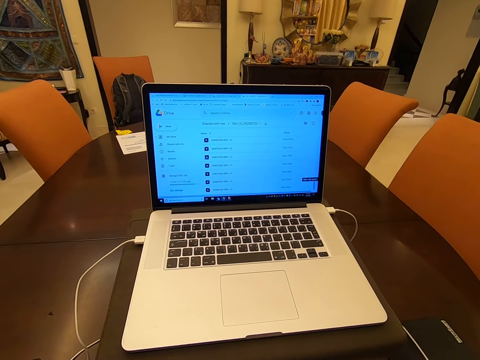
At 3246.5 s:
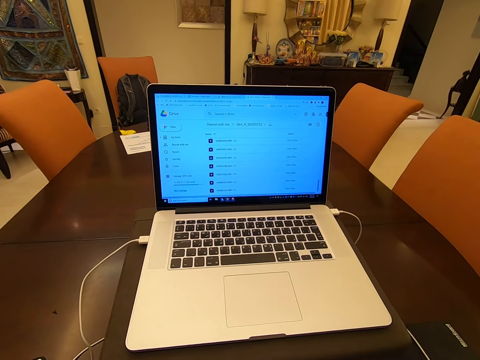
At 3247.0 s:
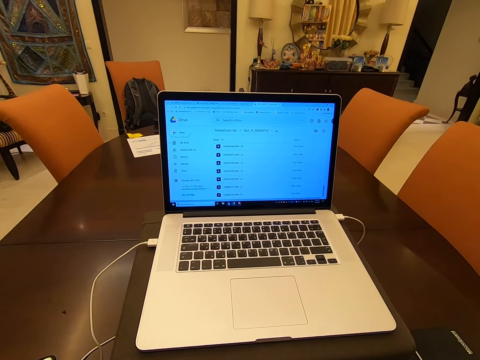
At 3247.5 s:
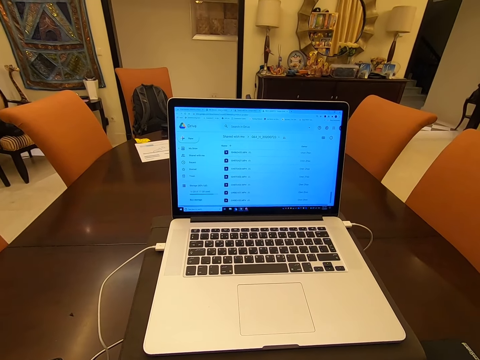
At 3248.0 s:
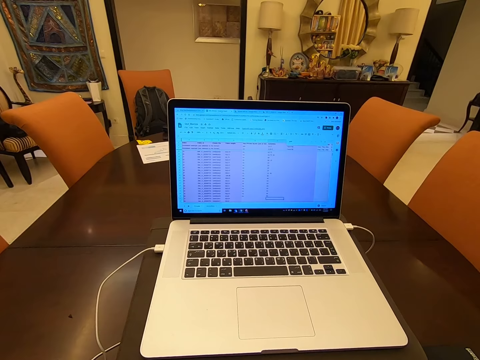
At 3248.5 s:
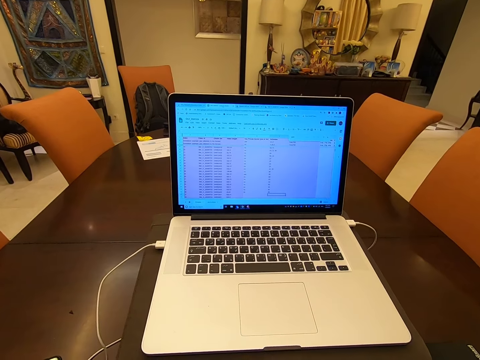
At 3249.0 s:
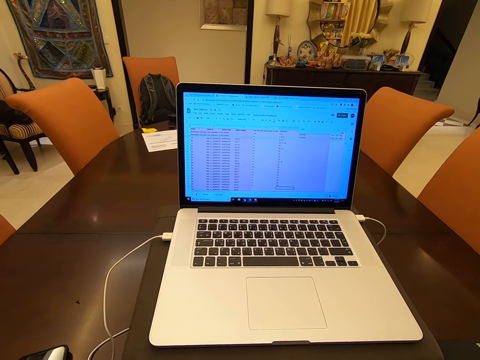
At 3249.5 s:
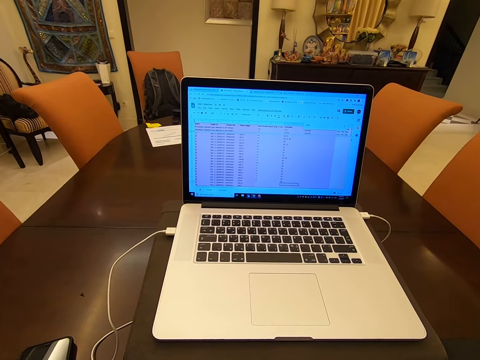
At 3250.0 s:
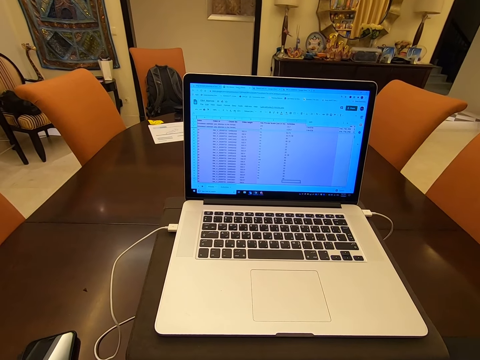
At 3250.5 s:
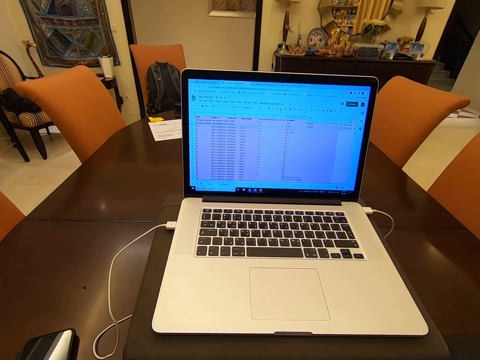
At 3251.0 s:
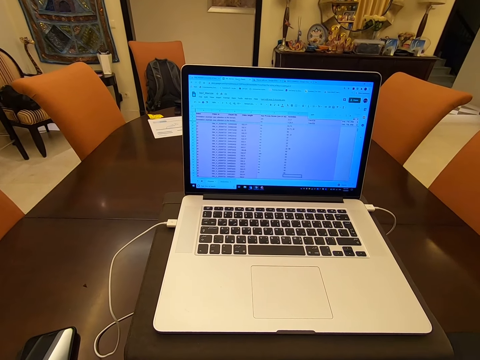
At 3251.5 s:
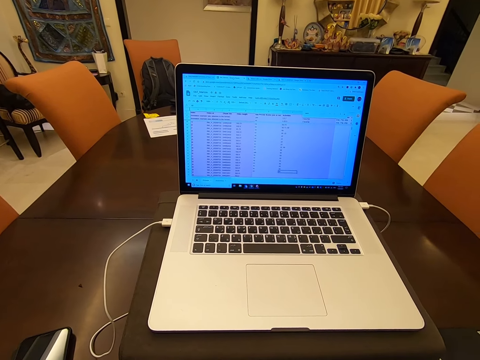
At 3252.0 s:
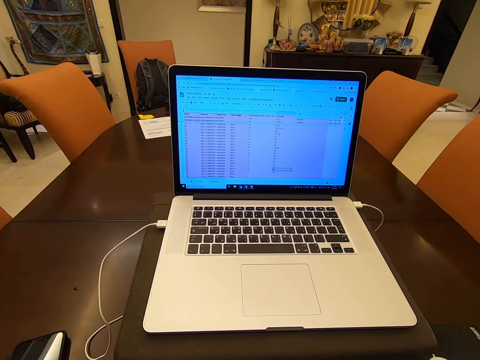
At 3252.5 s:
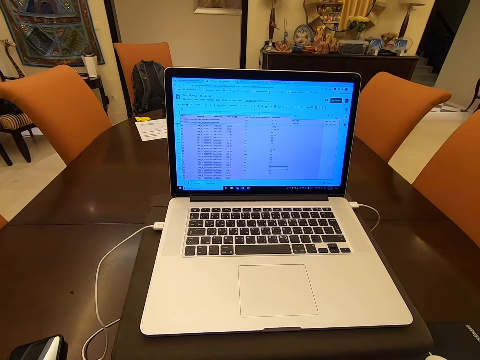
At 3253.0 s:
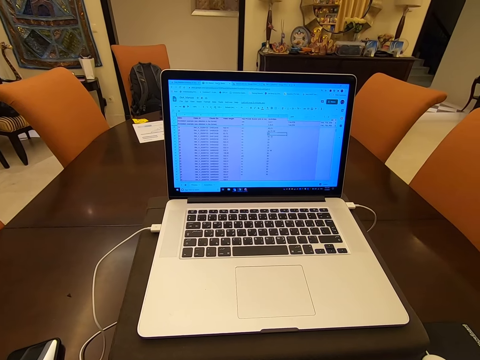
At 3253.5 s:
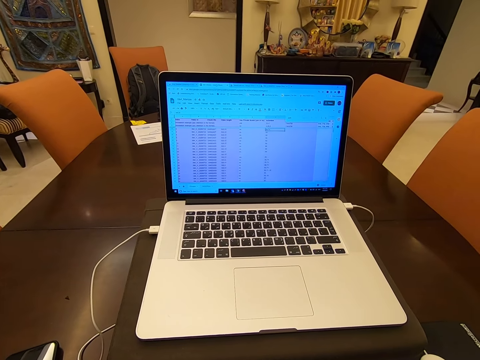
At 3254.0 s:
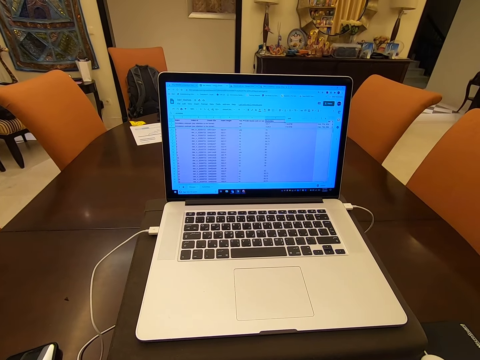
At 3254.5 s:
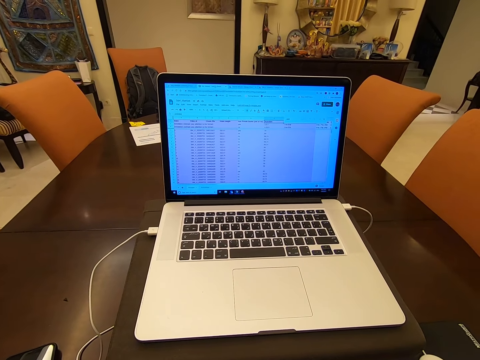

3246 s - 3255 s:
The camera wearer whispers. They select videos on the laptop.

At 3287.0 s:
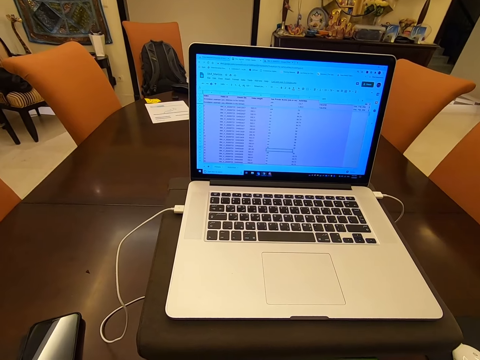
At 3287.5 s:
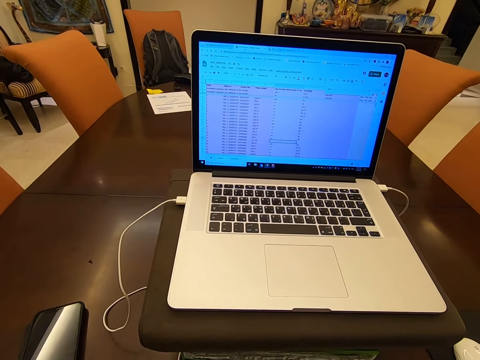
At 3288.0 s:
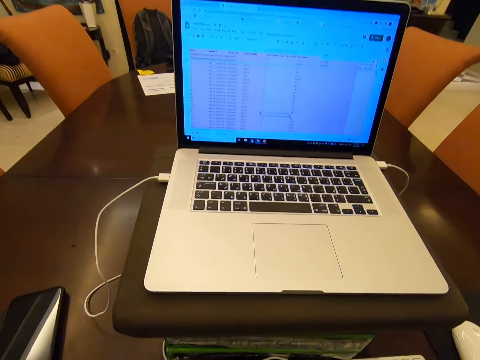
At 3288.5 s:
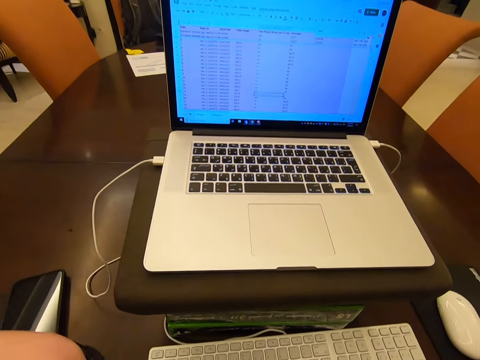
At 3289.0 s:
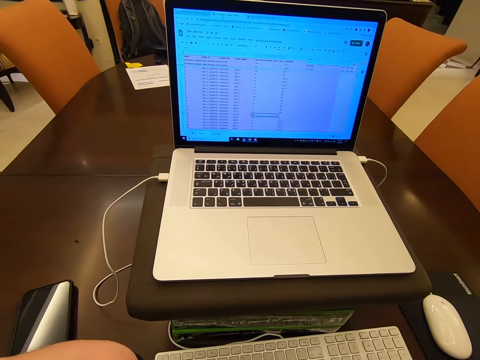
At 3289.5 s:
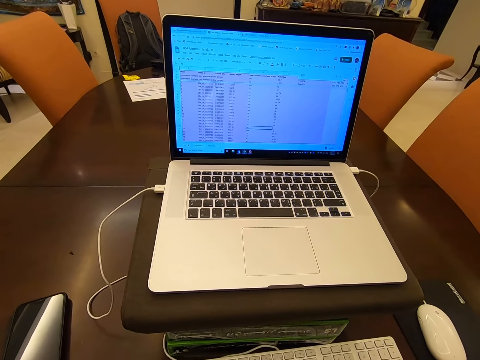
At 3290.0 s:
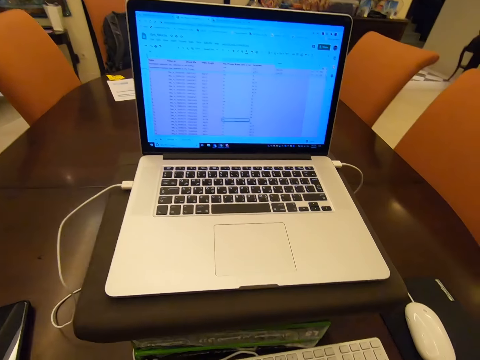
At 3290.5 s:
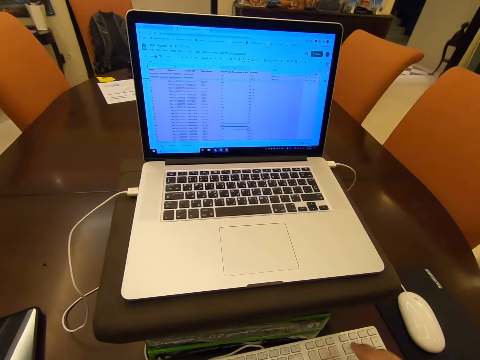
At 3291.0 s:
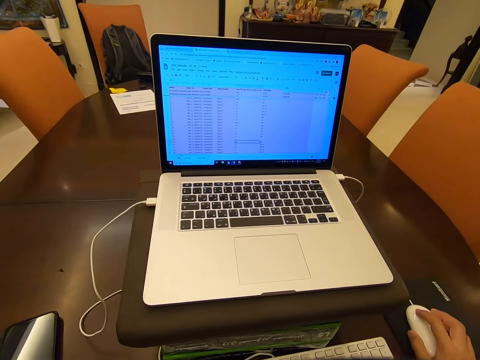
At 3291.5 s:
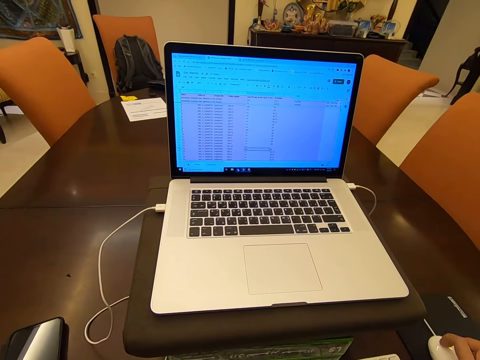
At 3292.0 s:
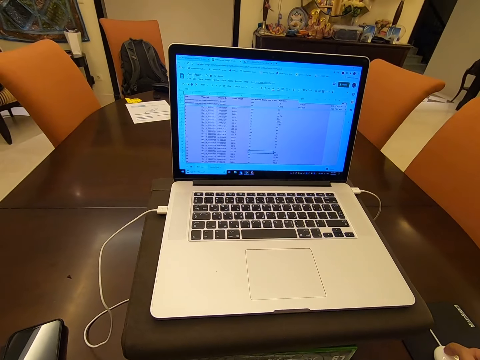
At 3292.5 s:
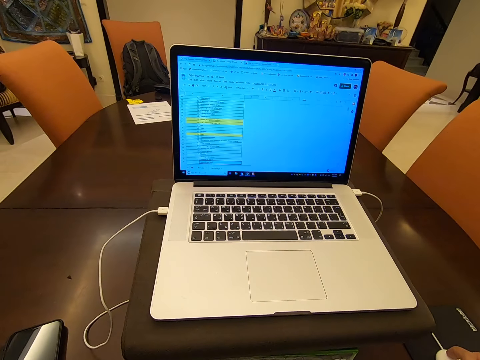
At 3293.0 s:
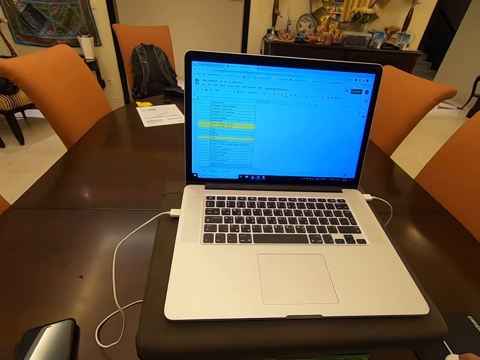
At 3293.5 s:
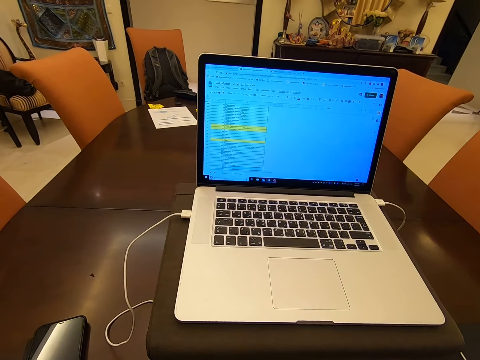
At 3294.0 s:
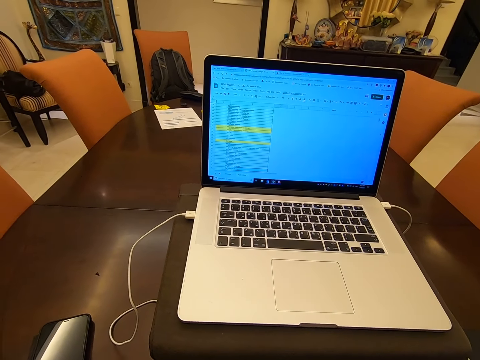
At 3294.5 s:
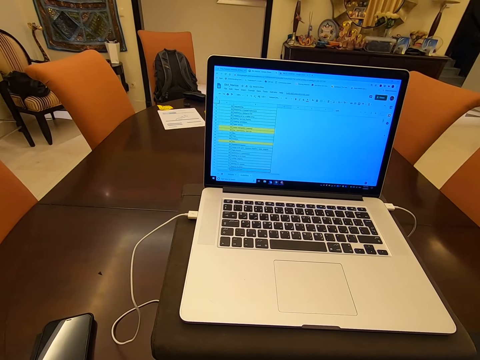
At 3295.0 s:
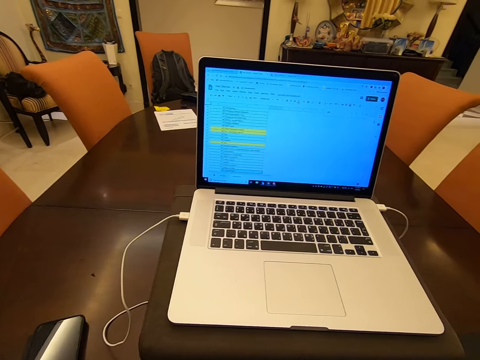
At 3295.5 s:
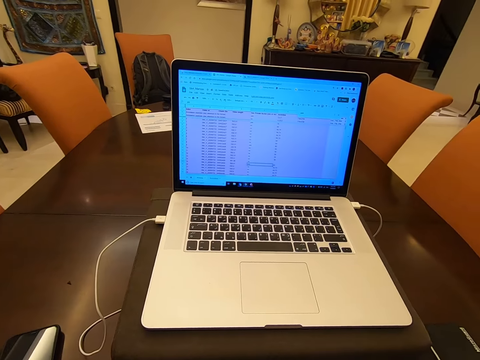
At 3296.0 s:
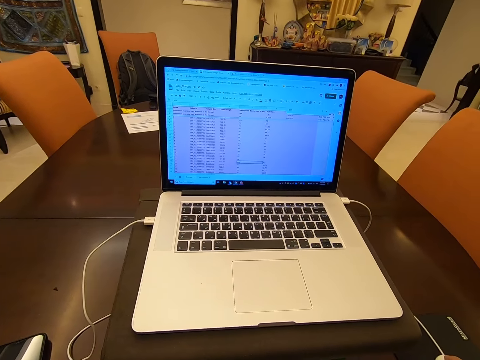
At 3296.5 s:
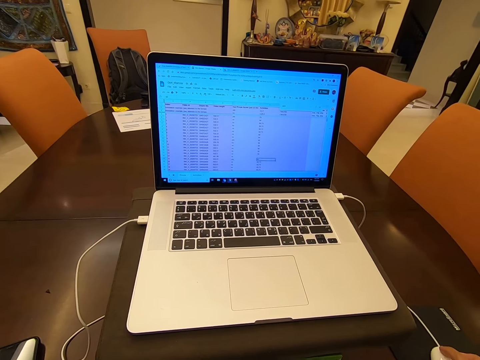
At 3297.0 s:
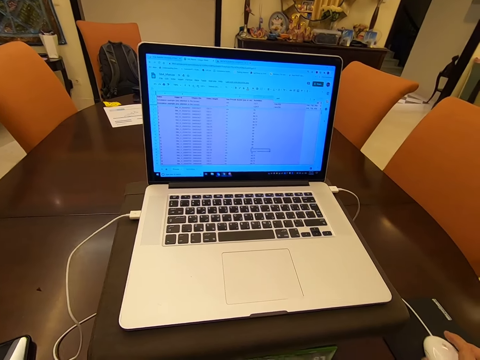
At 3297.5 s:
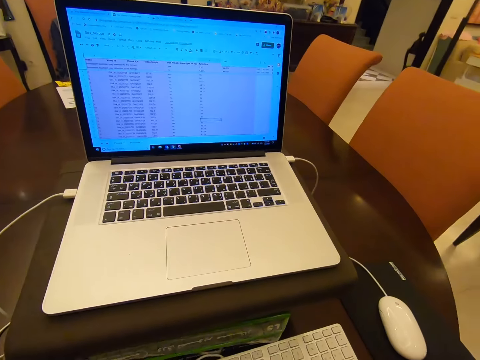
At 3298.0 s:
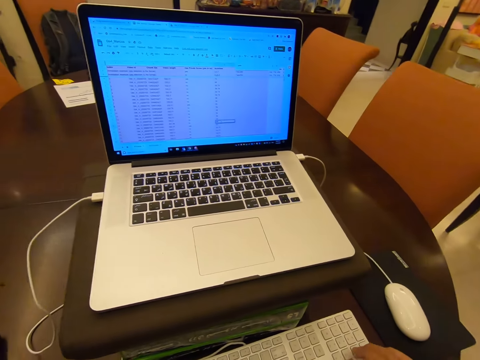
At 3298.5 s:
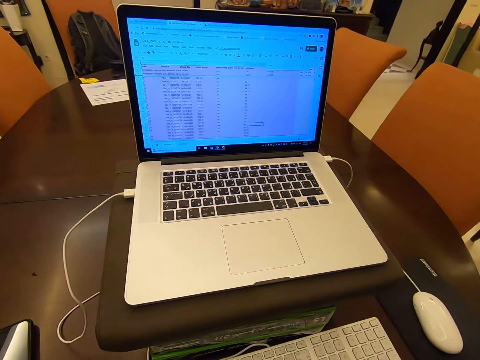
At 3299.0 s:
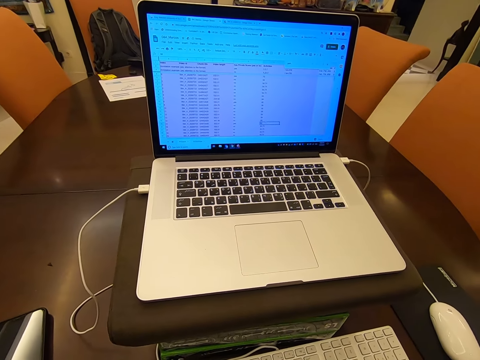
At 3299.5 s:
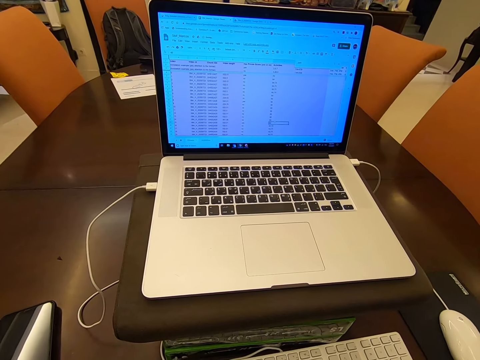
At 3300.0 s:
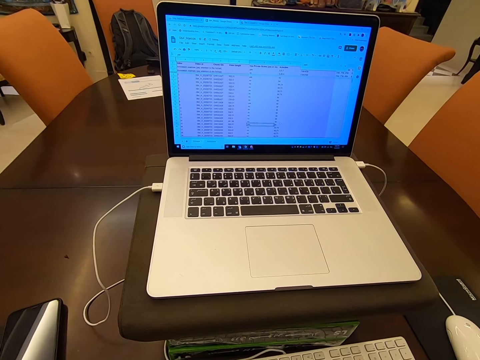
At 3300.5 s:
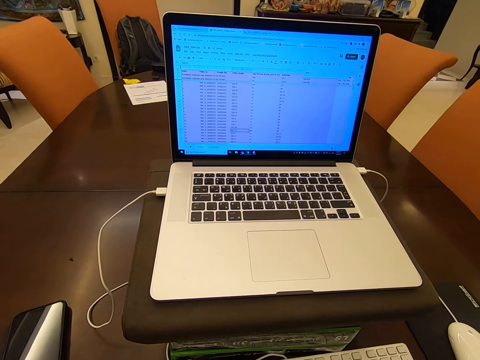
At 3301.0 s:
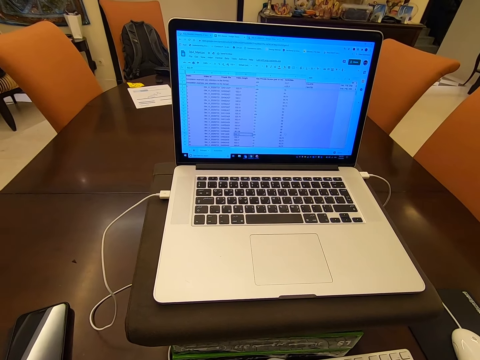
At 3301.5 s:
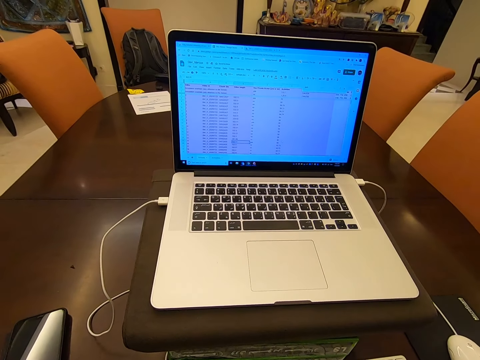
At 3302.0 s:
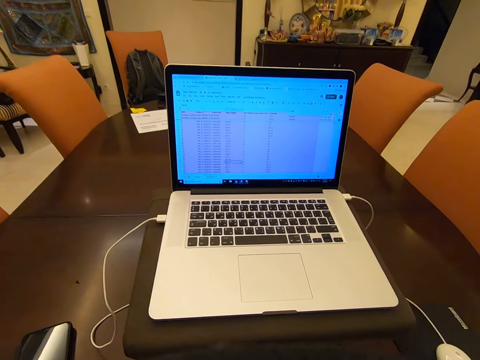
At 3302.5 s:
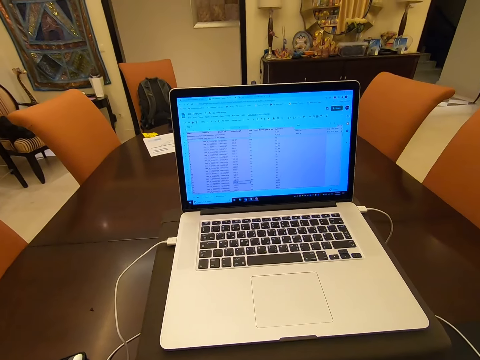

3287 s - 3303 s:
The camera wearer moves their hand. They move their hand again. They click the mouse. They hold the mouse. They operate the laptop. They click the mouse. They remove their hand from the mouse. They type on the keyboard. They operate the laptop.

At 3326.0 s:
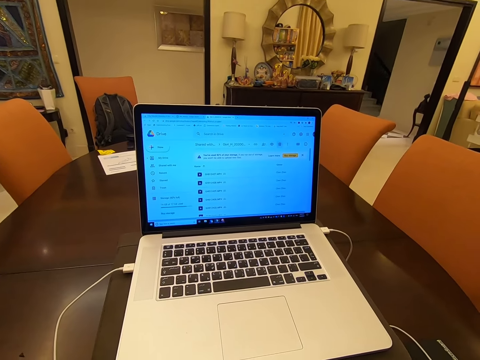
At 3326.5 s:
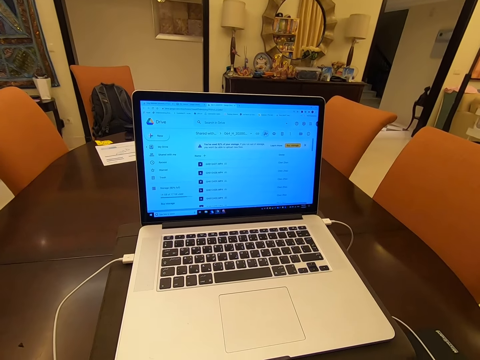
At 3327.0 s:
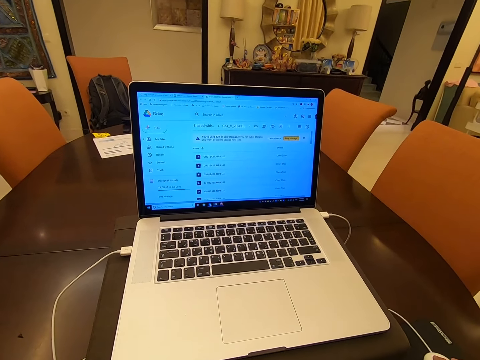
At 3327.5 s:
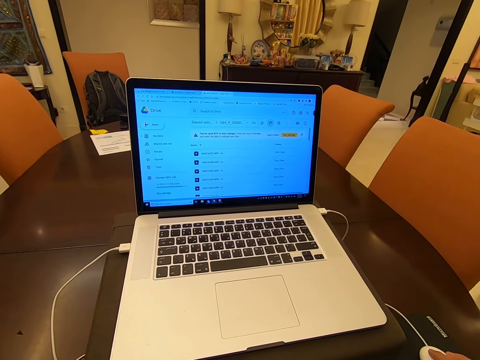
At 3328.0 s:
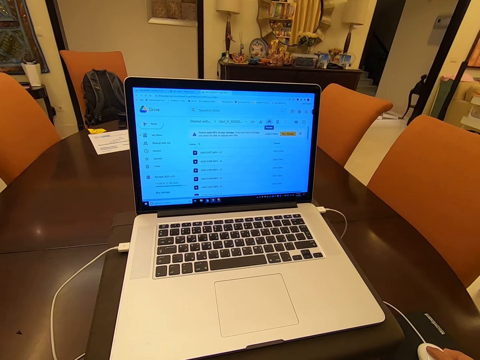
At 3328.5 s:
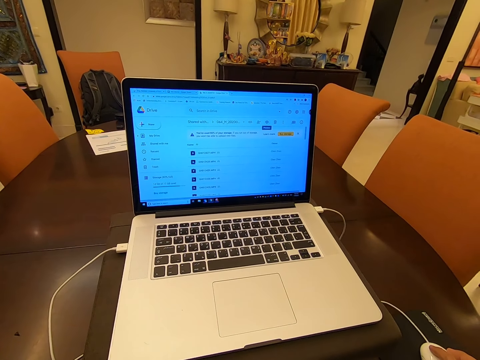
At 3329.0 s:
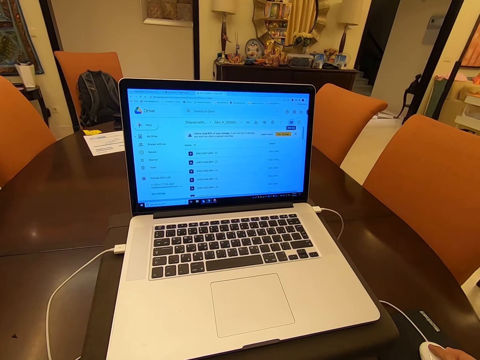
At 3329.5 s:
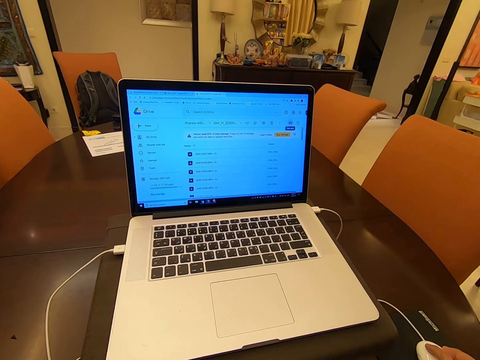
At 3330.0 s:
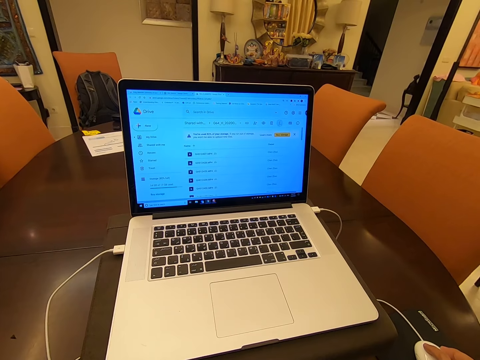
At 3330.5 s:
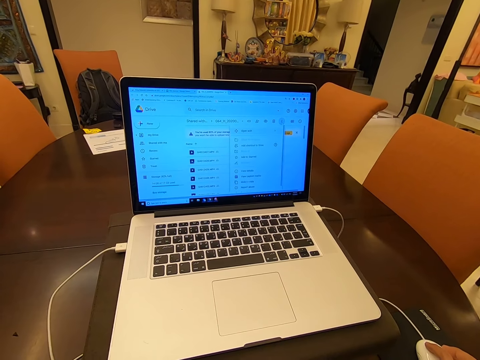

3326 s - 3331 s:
The camera wearer clicks the mouse. They move the mouse.
